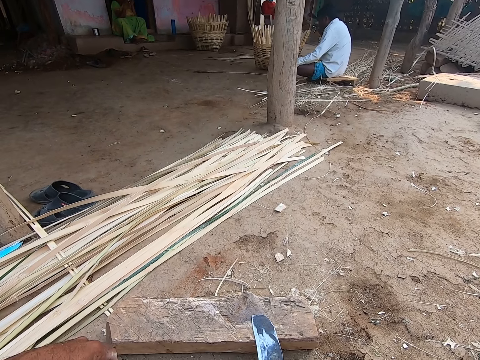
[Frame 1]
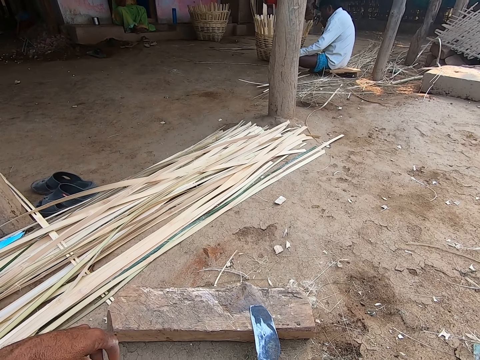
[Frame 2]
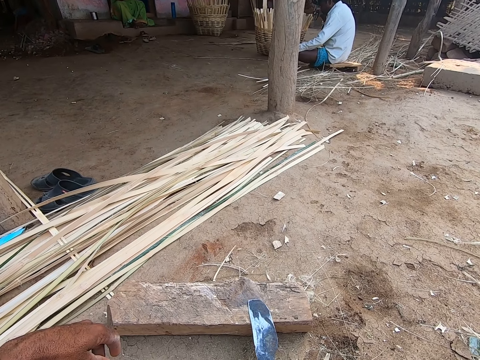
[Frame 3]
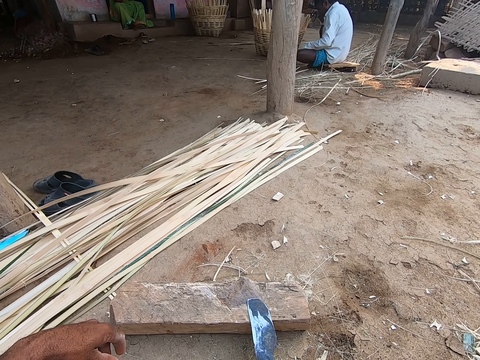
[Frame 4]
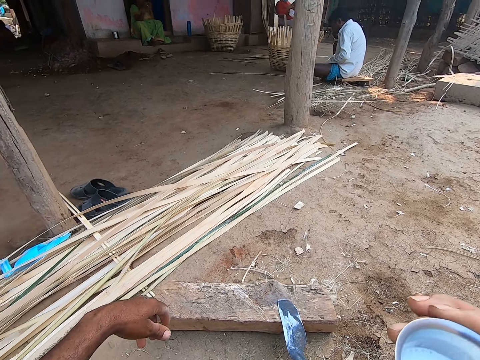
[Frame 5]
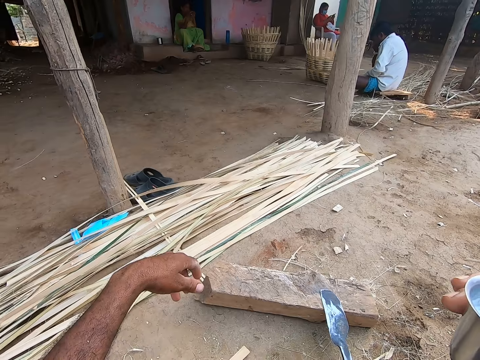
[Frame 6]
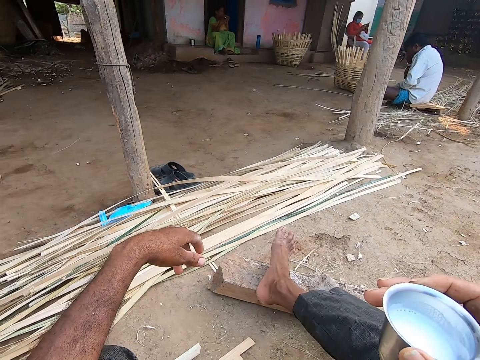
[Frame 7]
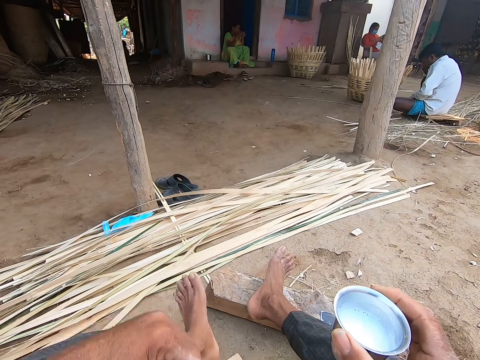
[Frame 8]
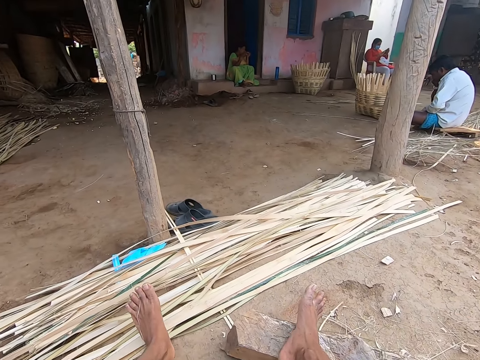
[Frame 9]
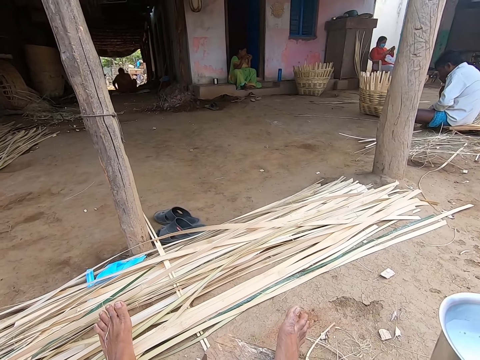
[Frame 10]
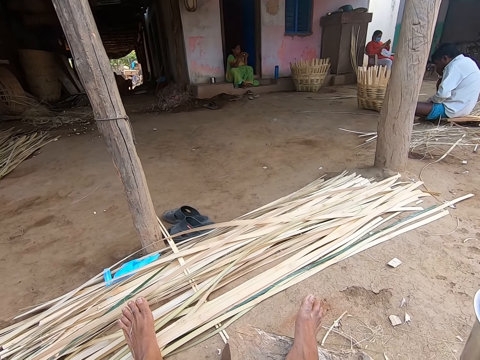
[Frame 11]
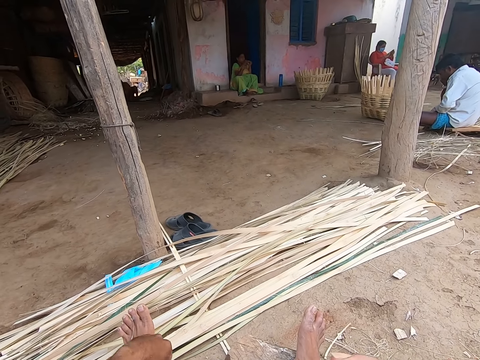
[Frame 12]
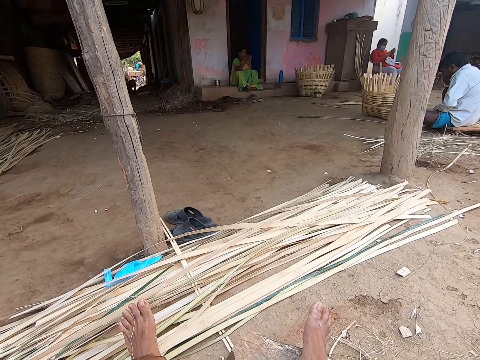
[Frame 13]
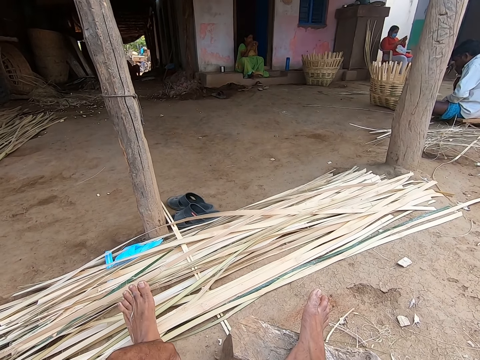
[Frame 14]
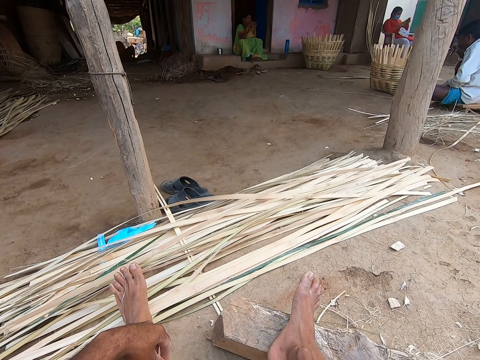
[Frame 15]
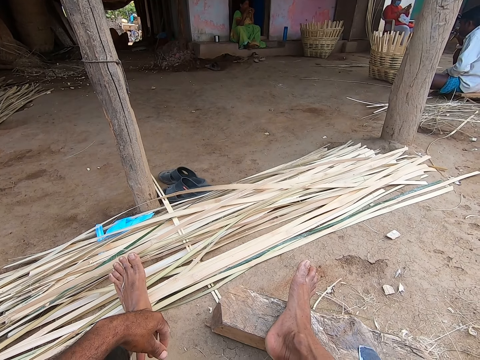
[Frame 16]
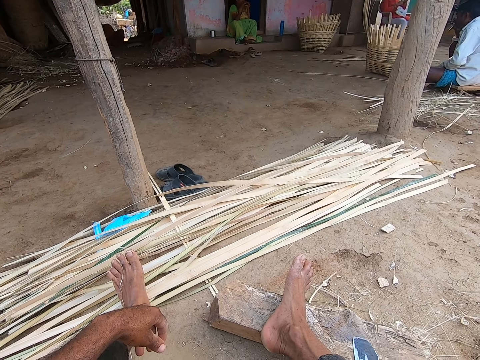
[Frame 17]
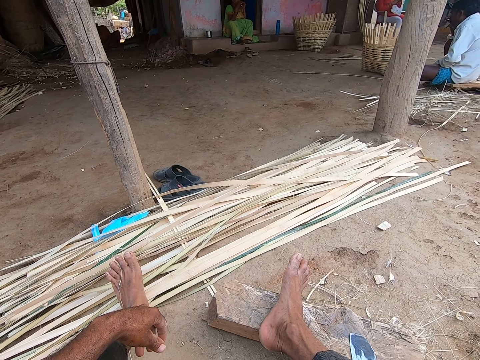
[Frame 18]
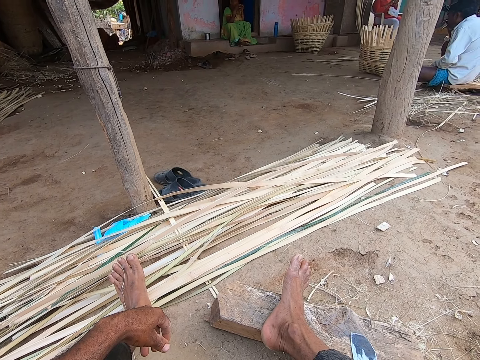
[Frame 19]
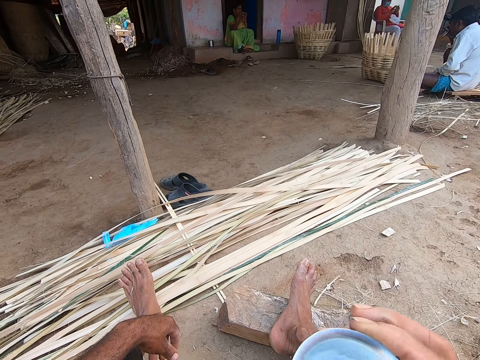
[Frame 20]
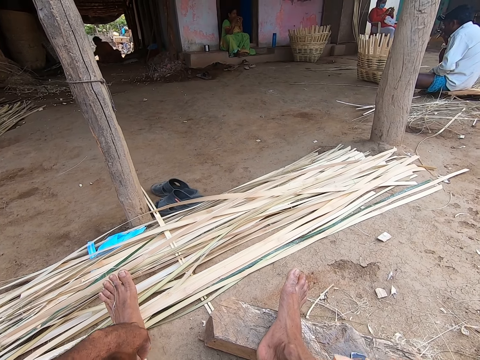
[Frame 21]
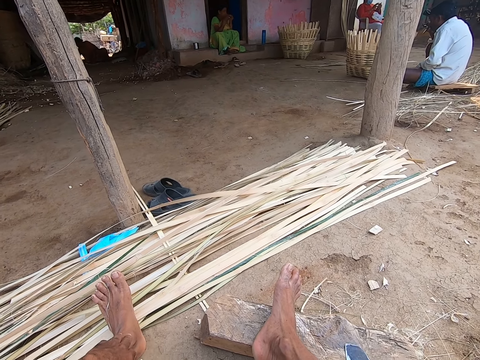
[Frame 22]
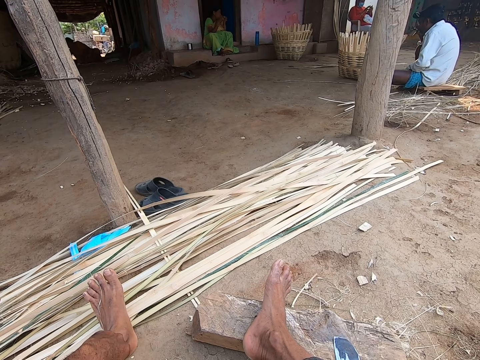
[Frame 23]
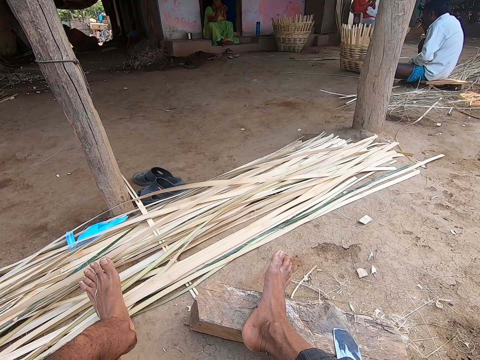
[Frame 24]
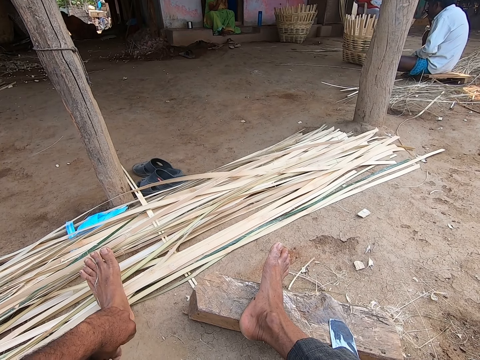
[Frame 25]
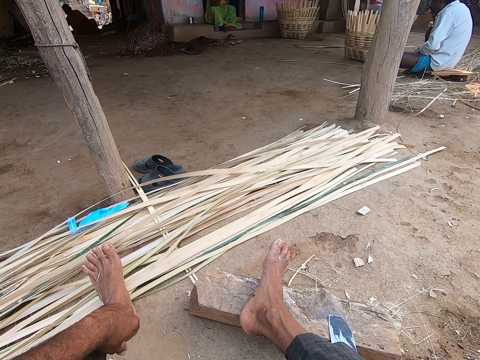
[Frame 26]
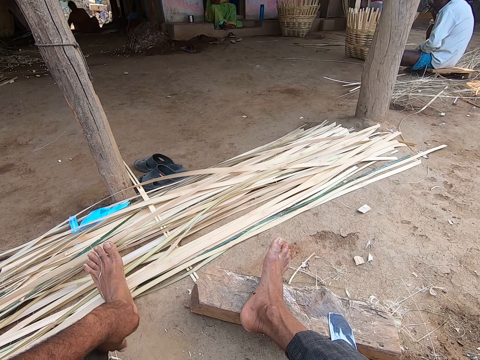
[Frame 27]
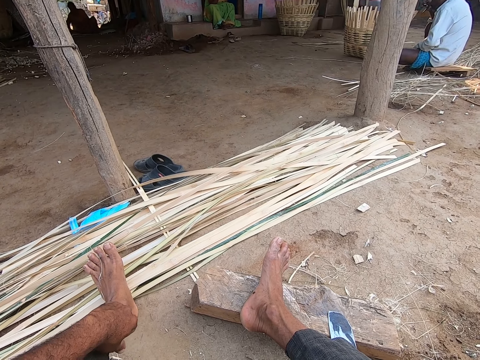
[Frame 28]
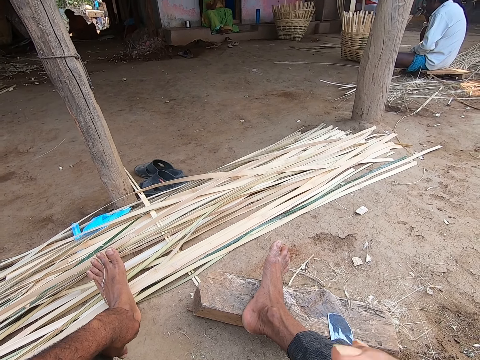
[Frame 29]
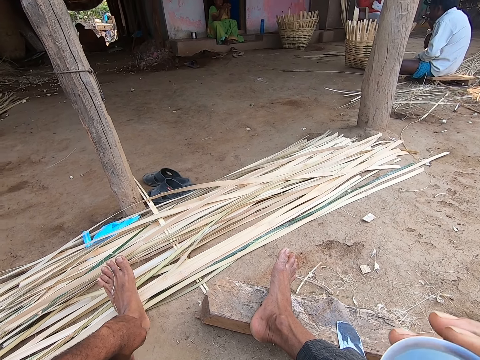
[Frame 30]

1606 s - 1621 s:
The camera wearer drinks. He drinks from the cup with his right hand.

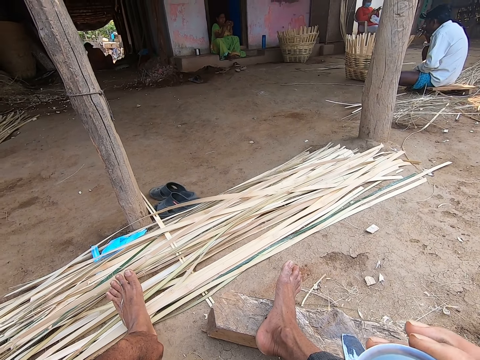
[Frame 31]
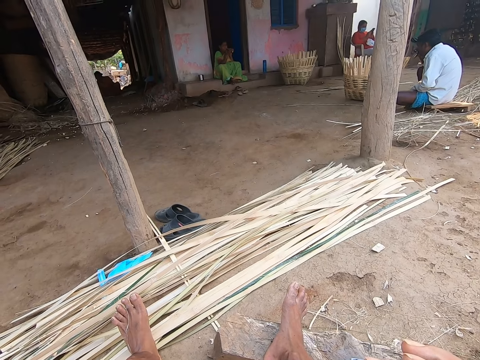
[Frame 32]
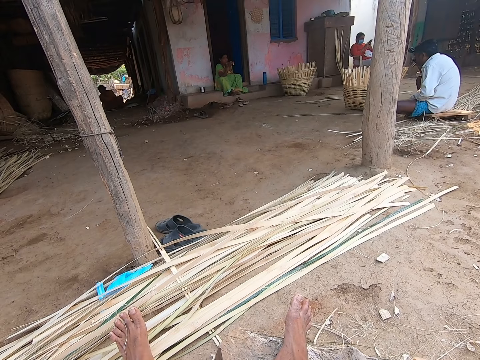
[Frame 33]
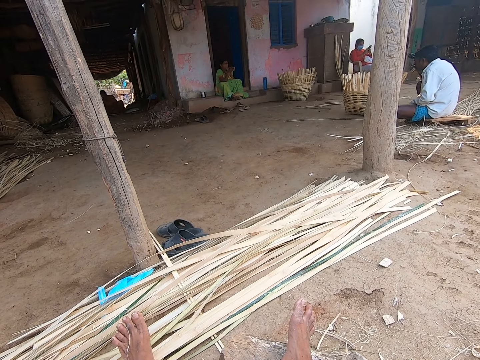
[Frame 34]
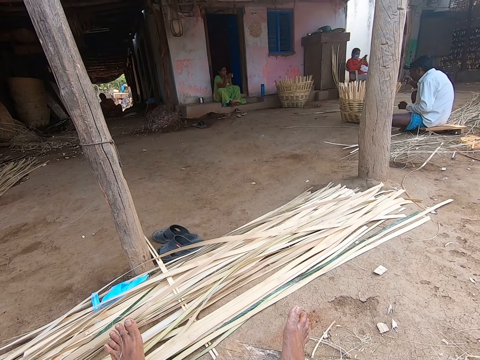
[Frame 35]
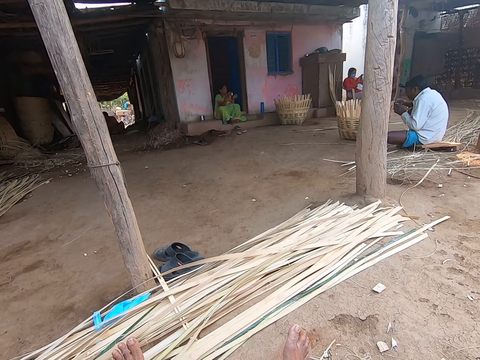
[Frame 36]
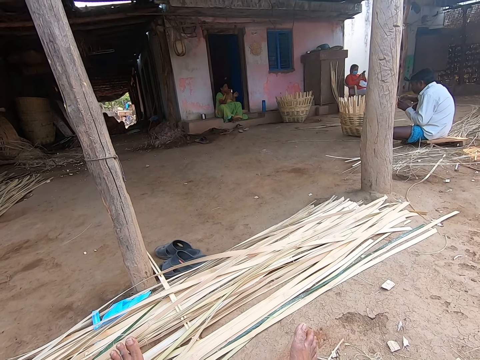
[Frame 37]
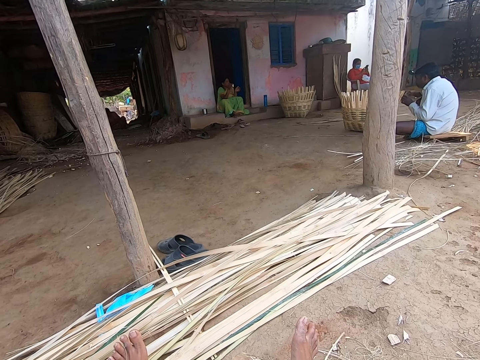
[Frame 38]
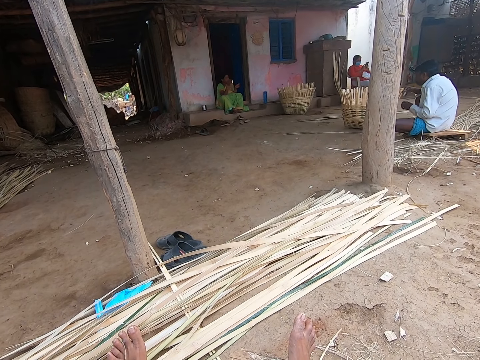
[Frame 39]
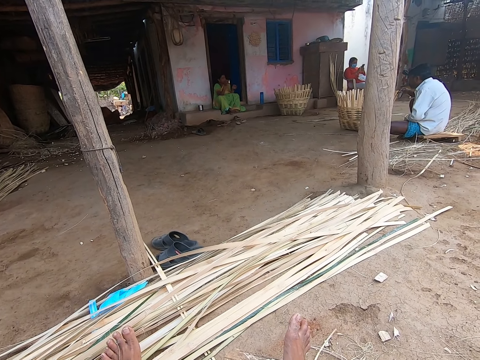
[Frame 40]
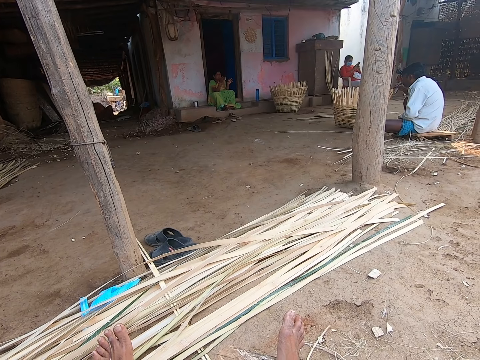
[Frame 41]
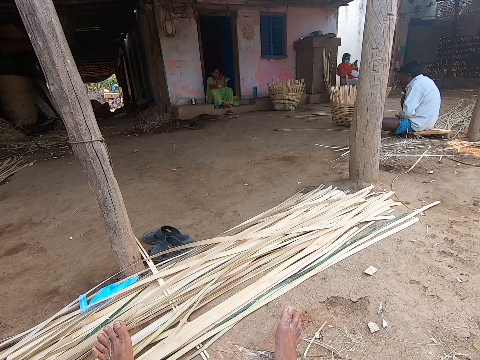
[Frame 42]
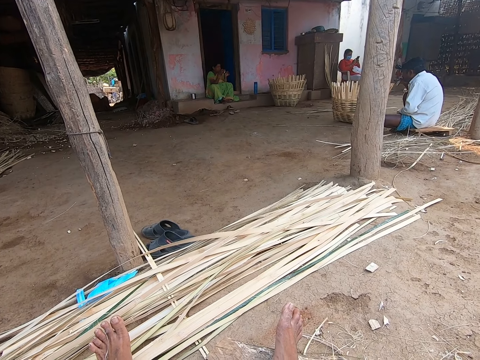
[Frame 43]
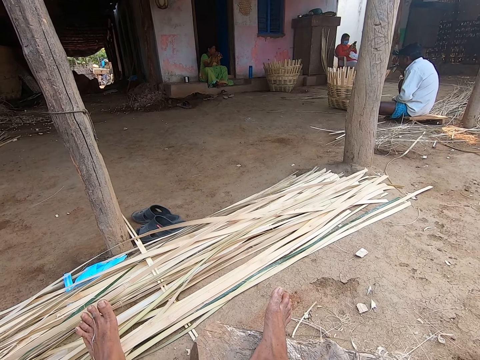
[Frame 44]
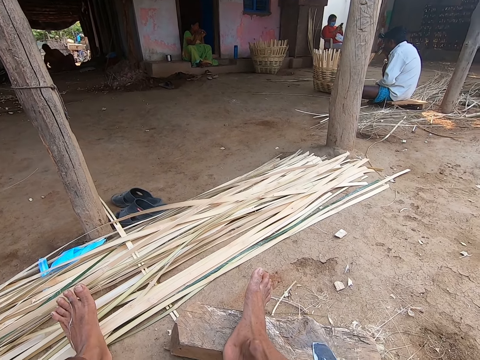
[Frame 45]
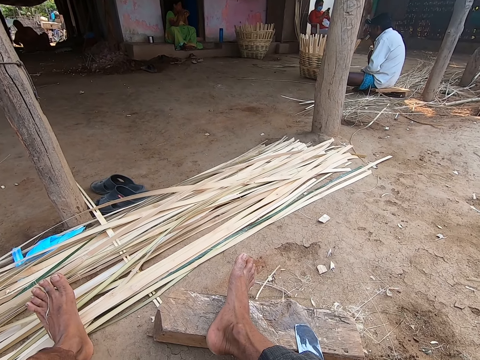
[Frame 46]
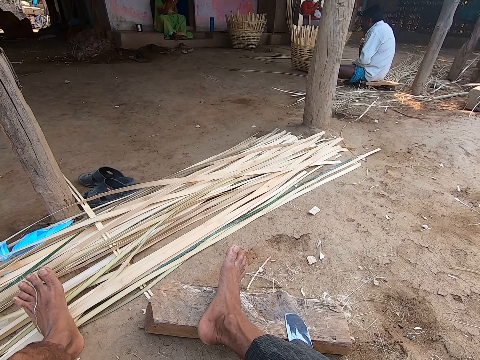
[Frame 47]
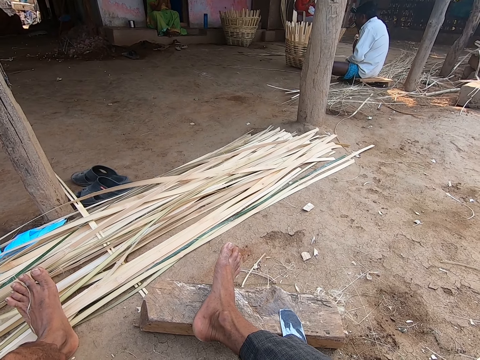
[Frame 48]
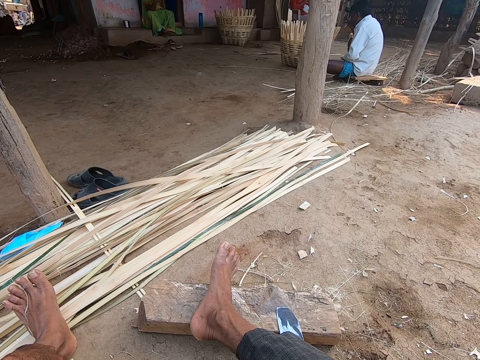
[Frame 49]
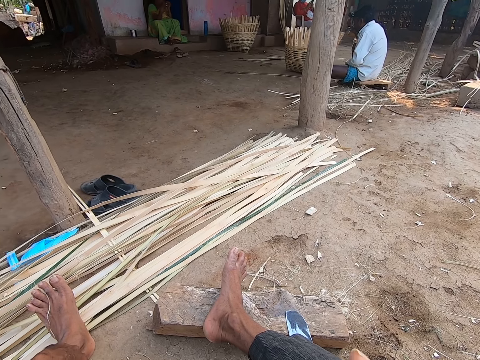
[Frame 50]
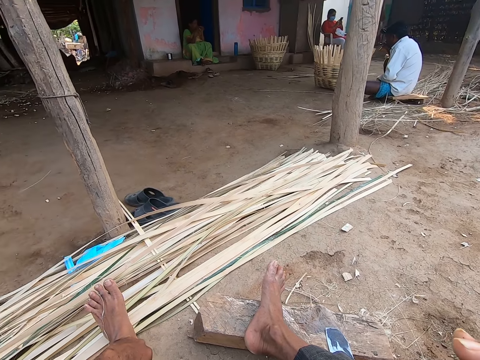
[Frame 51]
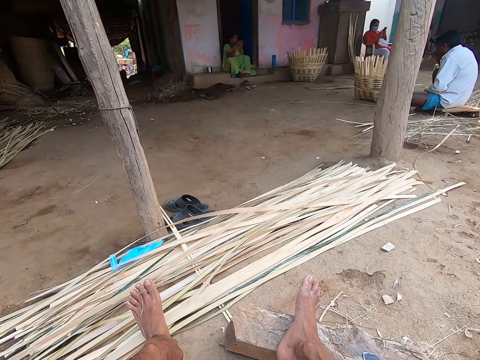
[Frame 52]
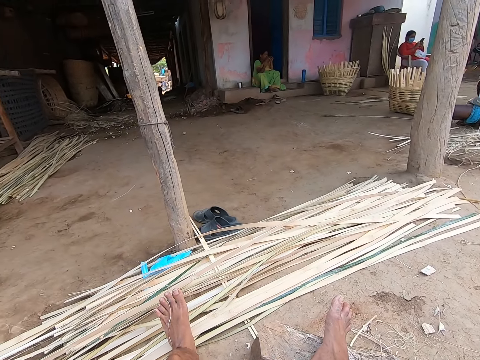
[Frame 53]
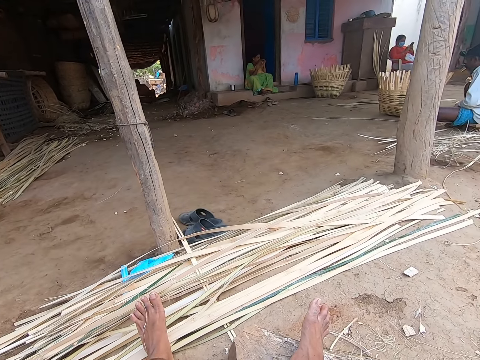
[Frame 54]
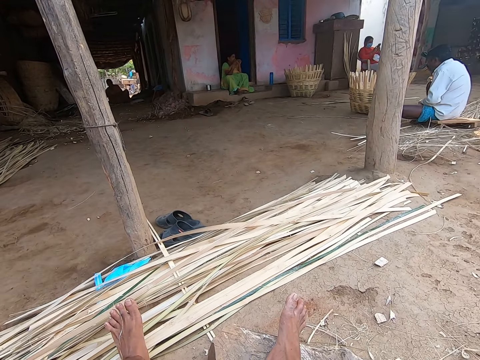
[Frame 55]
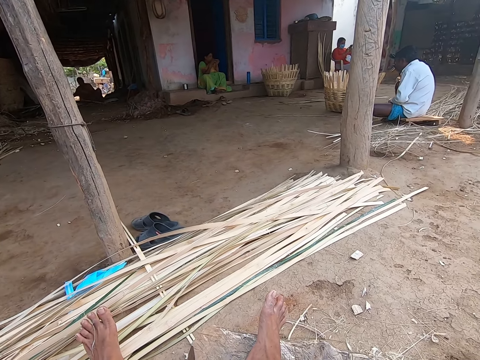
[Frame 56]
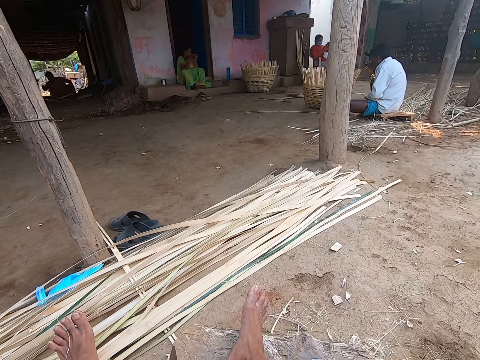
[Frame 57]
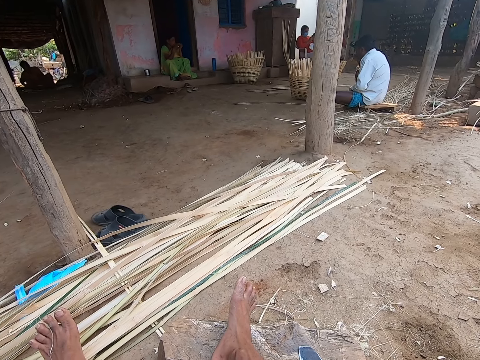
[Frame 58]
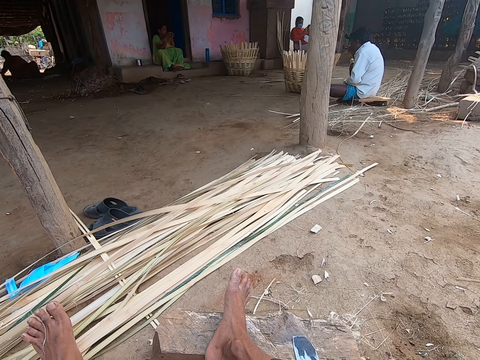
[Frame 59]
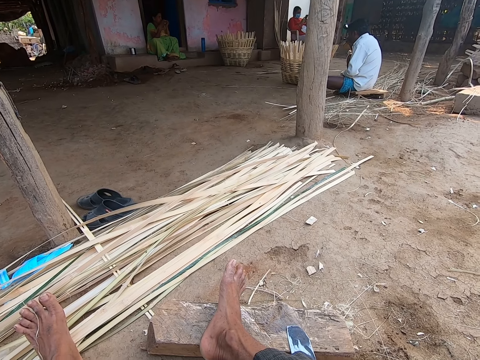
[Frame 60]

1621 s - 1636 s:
The camera wearer dialogues with a person. They drink.
